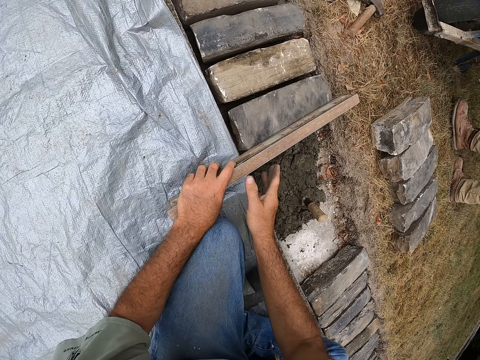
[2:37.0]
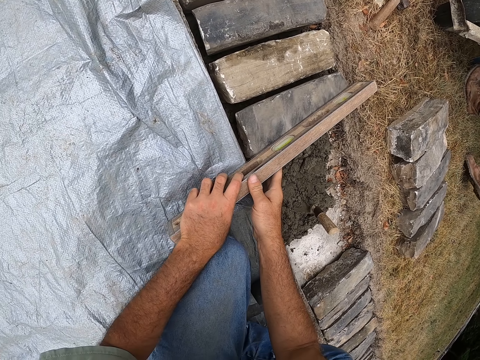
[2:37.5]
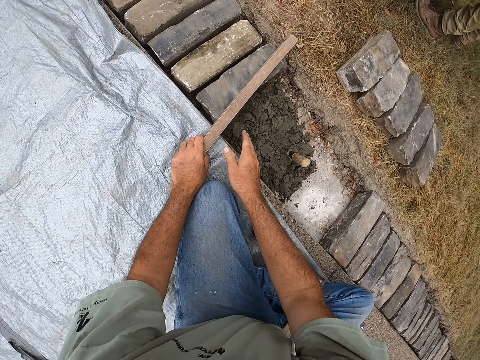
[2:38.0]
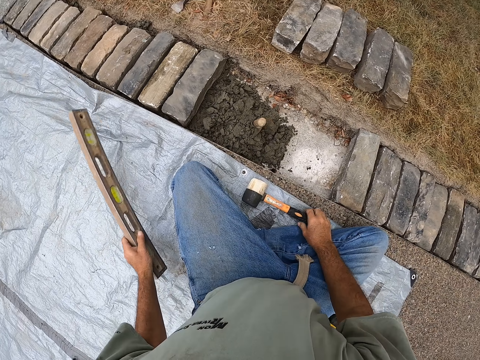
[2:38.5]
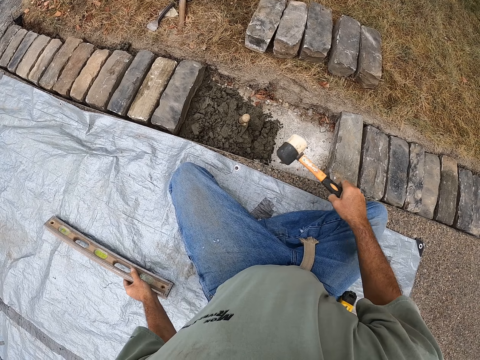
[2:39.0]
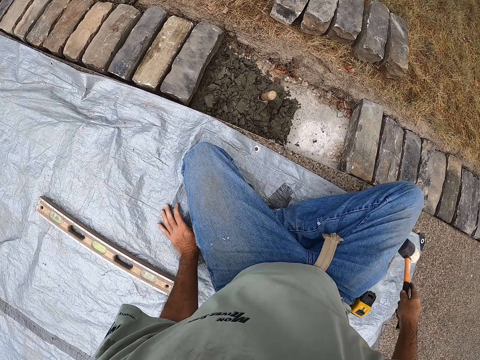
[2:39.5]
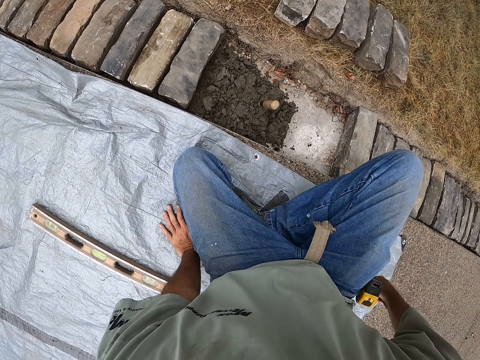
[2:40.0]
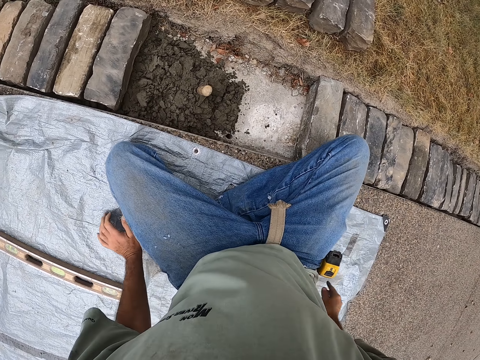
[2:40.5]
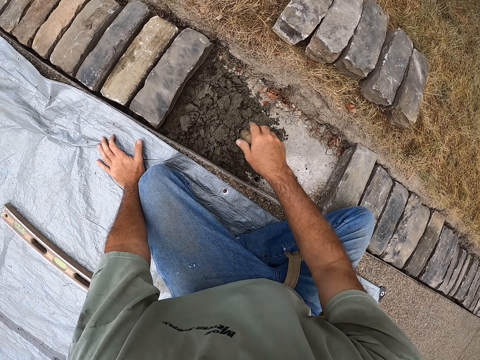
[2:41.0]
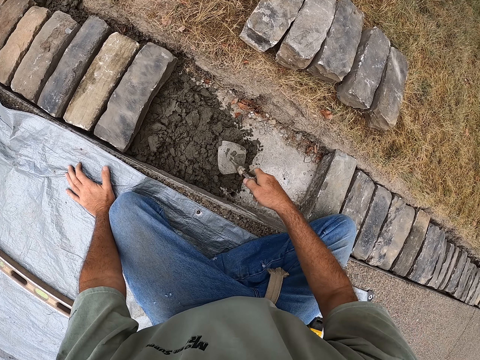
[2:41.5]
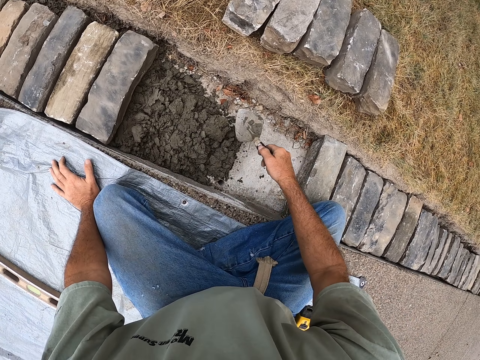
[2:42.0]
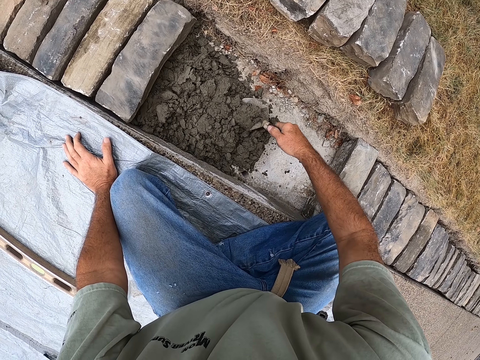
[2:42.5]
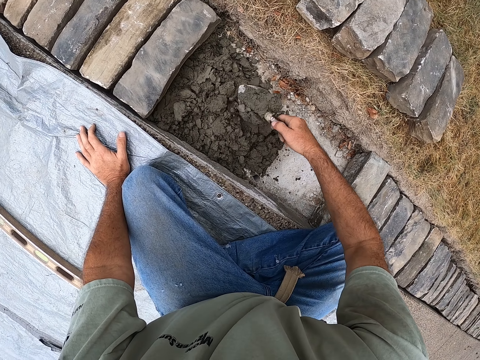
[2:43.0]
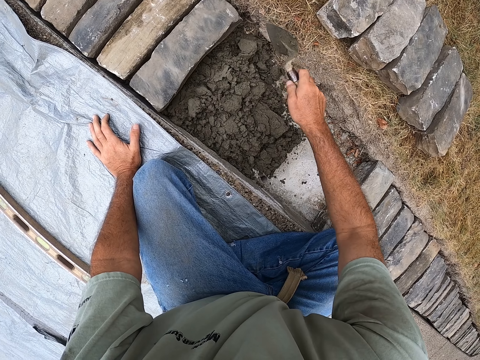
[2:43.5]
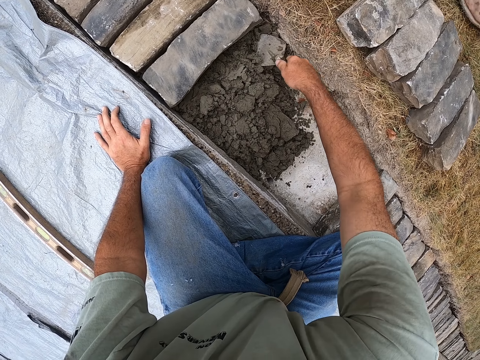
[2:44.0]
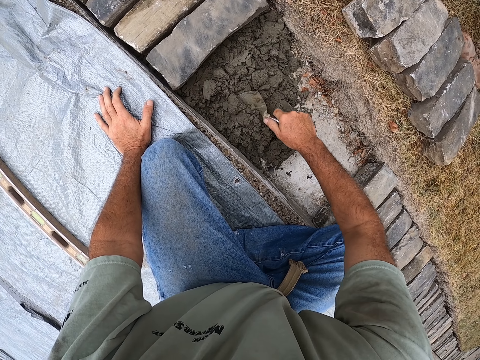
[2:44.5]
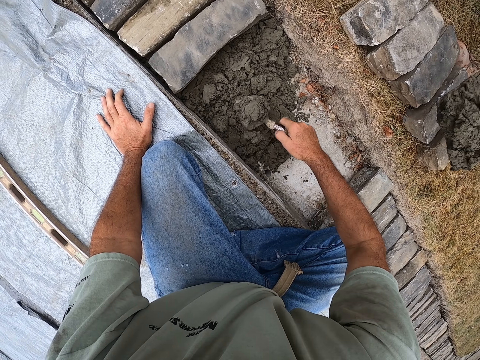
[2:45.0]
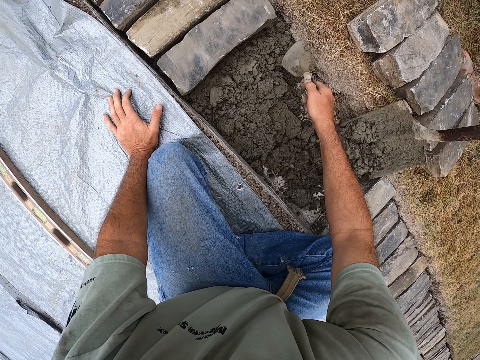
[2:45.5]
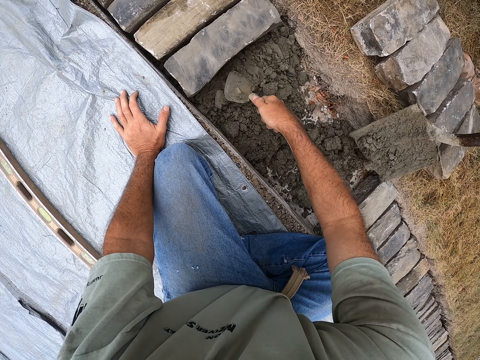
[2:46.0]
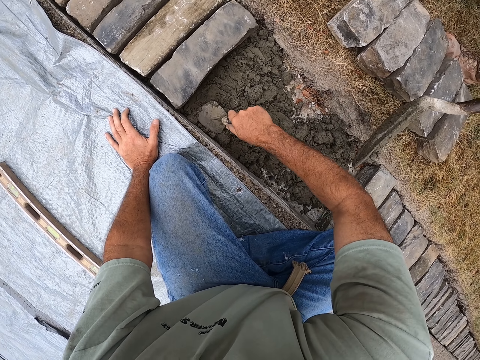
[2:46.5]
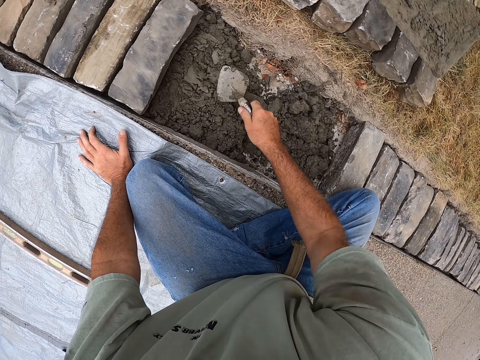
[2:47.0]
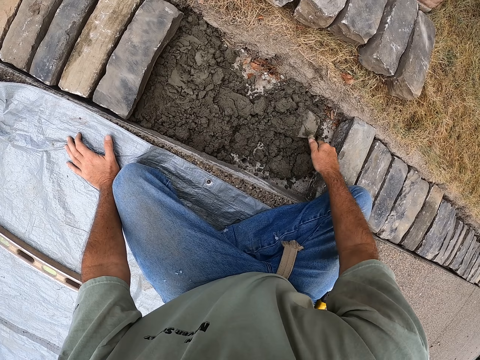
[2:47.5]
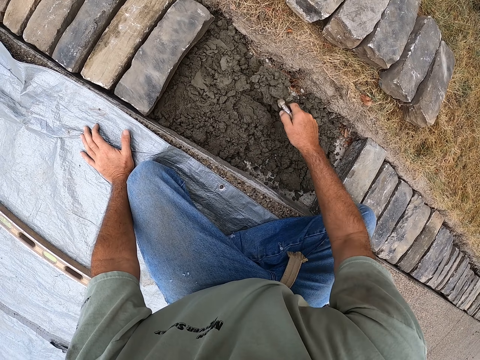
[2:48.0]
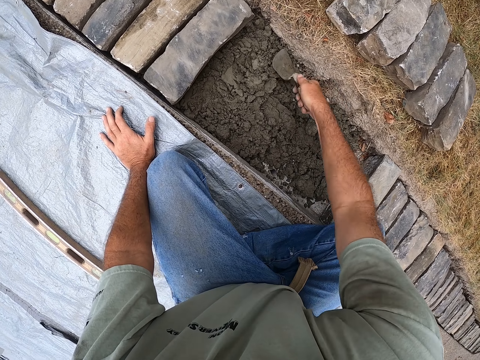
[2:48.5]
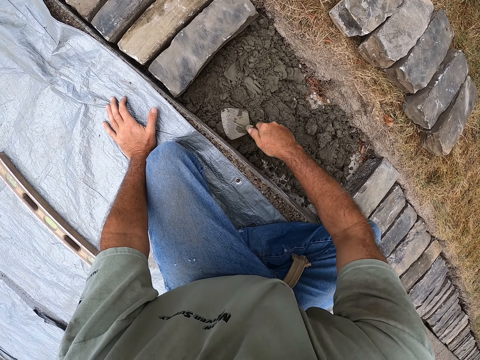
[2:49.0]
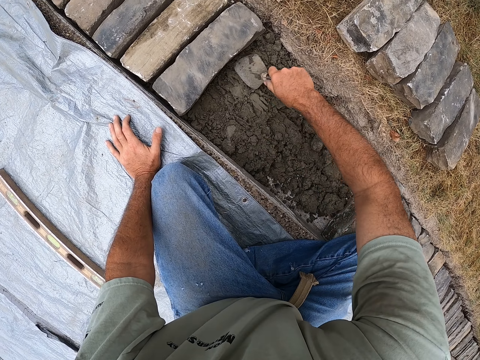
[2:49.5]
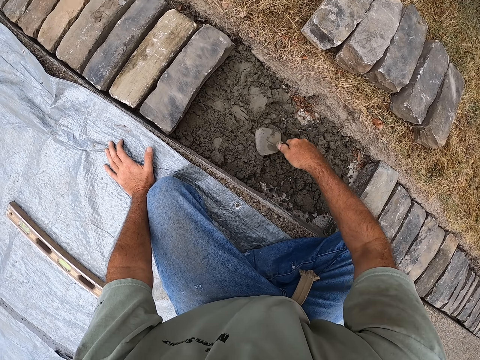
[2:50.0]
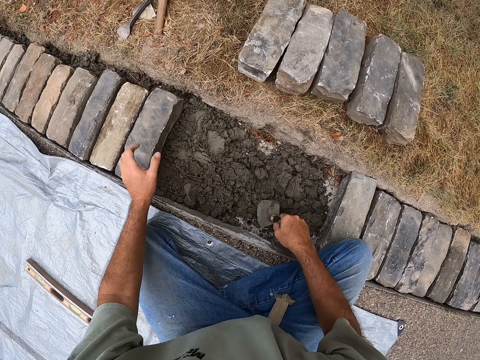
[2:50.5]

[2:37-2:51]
The camera wearer places the spirit level on the stone or brick. They hold the spirit level on the brick. They remove the spirit level from the stone. They pick up the rock hammer. They put the spirit level on the ground. They move on the ground. They drop the hammer. They pick up a trowel from the cement or mortar. They spread the mortar with the trowel in a ditch. A person puts the mortar in the ditch. The camera wearer spreads the mortar with the trowel in the ditch.

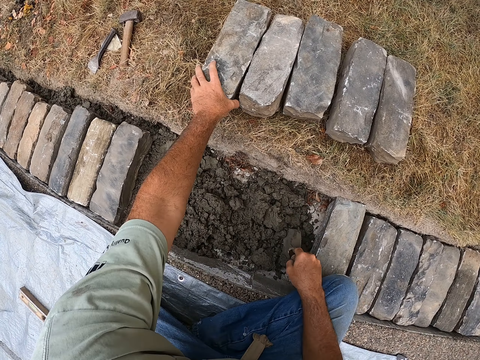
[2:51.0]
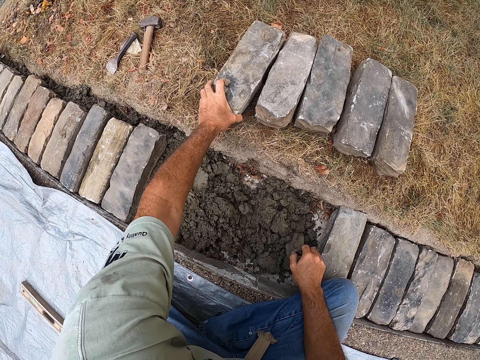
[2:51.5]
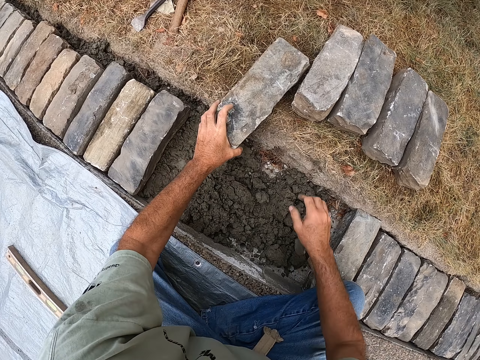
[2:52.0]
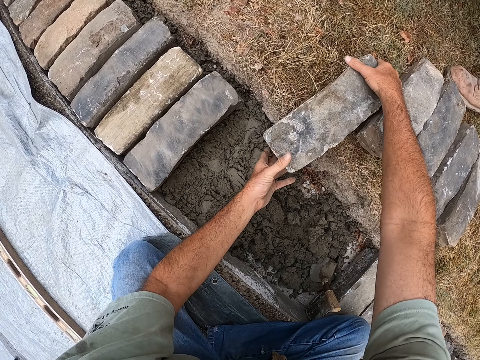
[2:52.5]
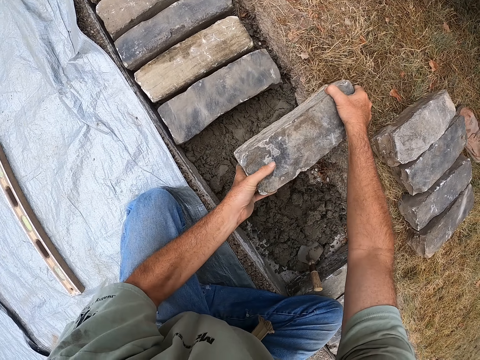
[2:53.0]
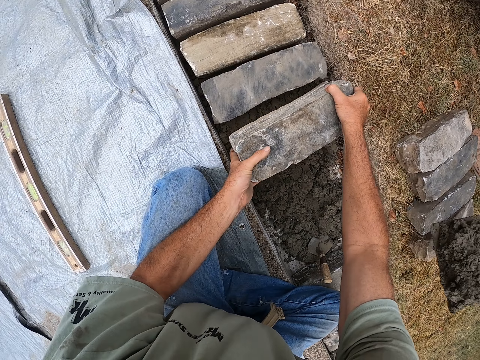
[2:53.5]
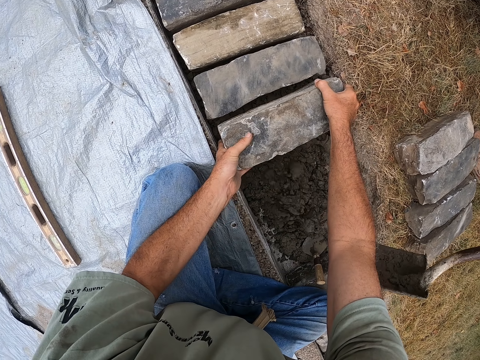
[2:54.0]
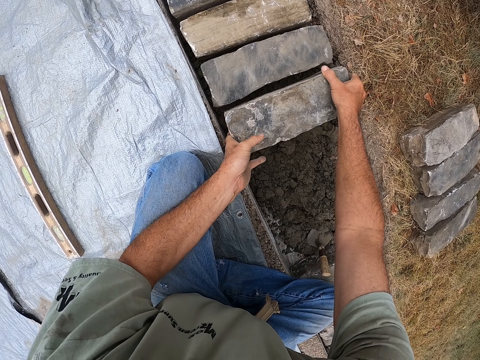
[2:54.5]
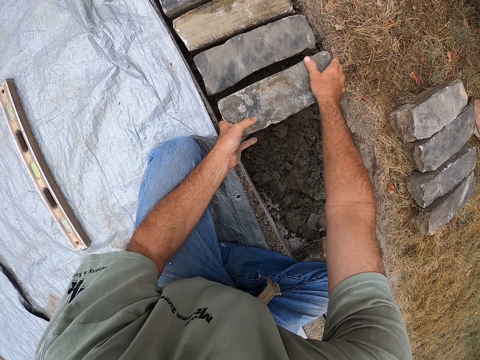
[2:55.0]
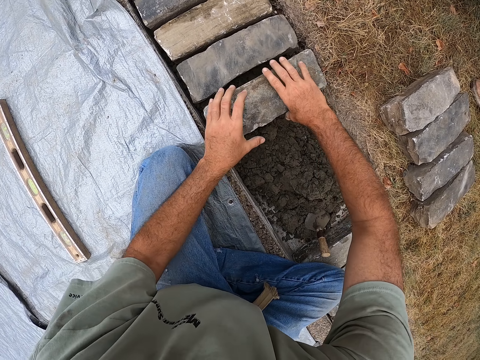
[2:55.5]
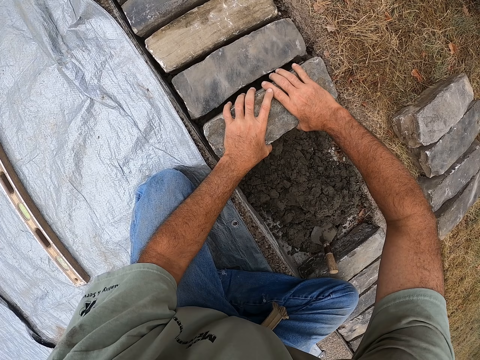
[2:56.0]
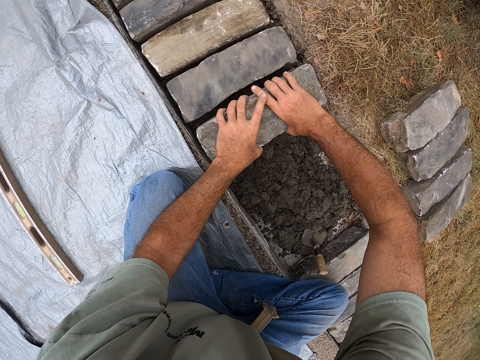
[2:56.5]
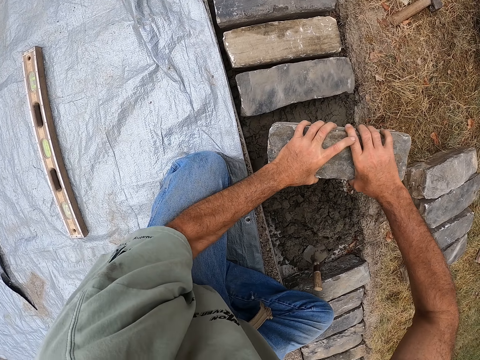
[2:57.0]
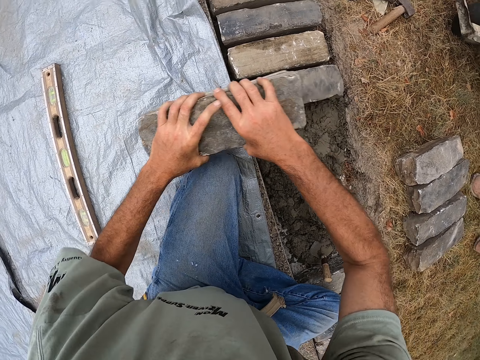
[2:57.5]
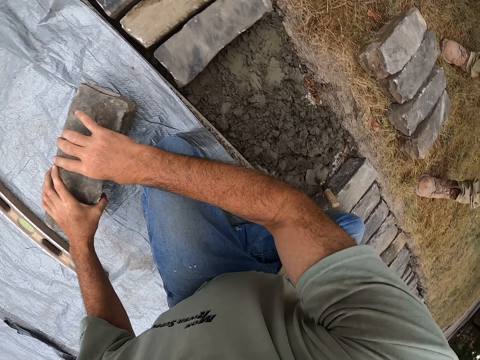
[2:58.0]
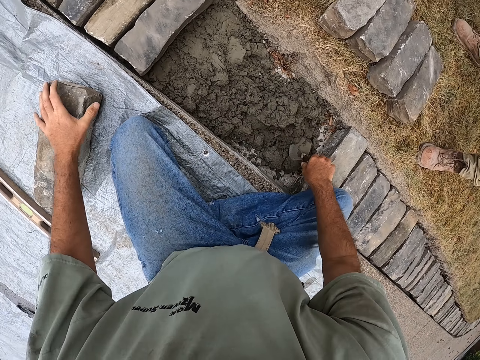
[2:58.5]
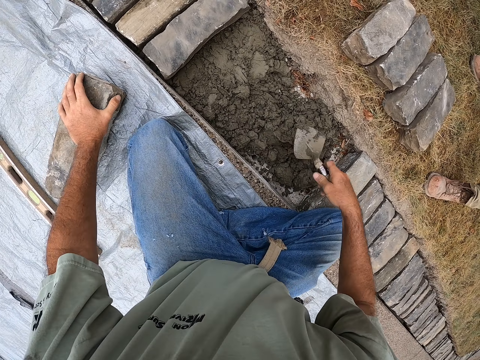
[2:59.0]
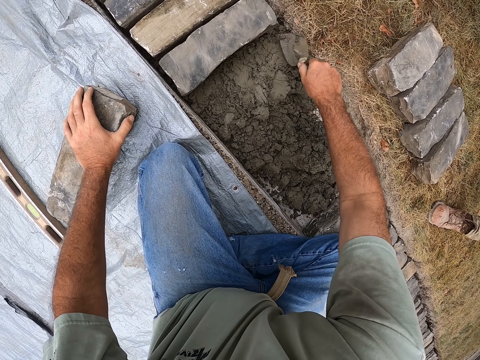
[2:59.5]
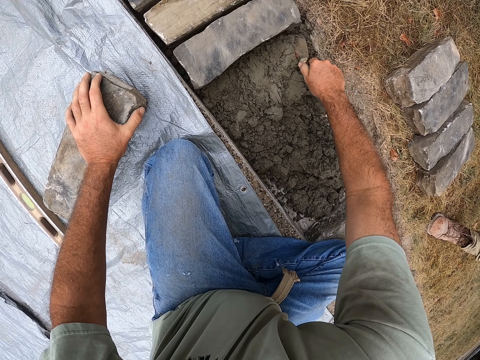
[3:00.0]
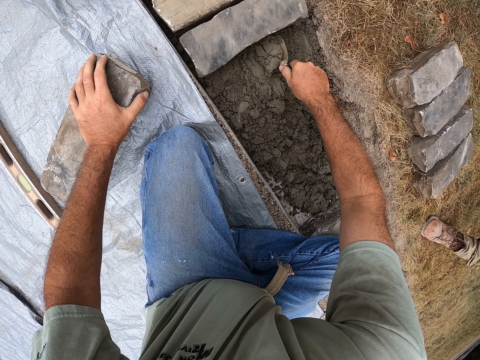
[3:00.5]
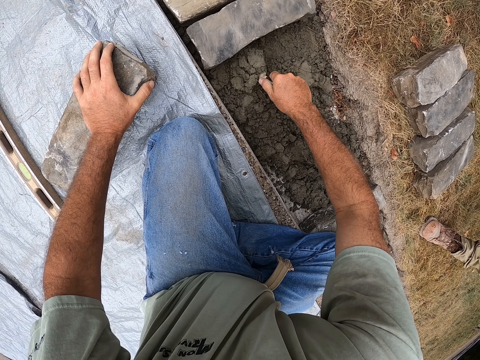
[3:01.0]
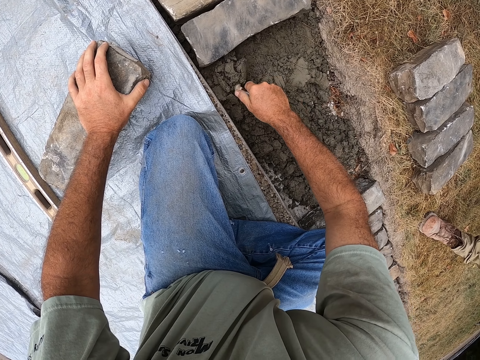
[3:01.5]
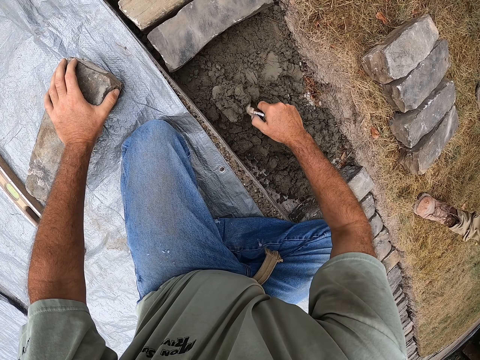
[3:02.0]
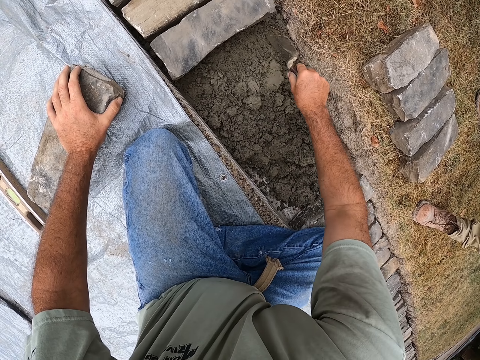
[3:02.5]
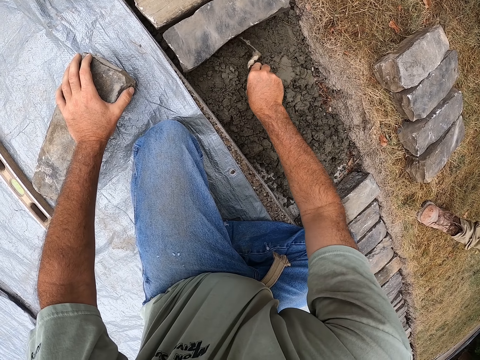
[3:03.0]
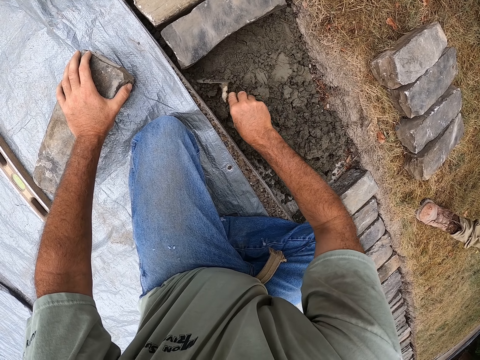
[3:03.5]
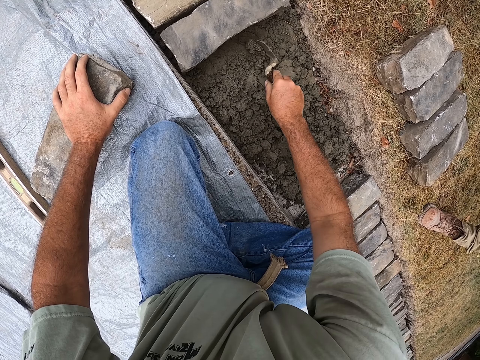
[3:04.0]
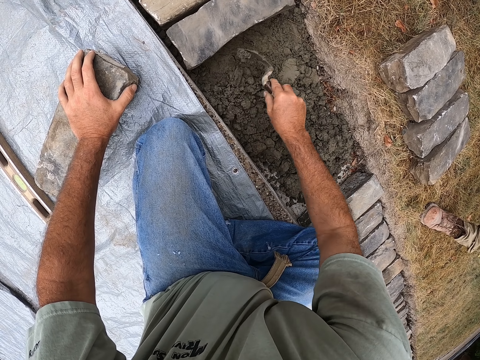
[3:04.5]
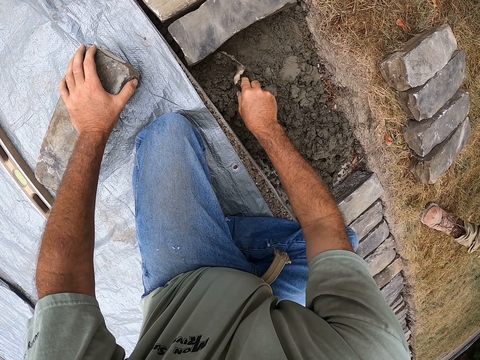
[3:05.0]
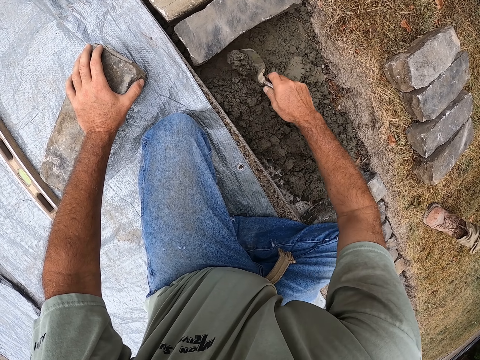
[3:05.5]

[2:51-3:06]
The camera wearer picks up the brick or stone from the ground. They carry the stone. A person puts the mortar or cement in a ditch. The camera wearer puts the brick in the ditch. They remove the brick from the ditch. They pick up a trowel from the cement. They spread the mortar with the trowel in the ditch.
